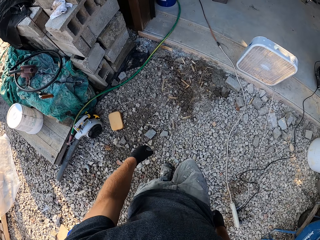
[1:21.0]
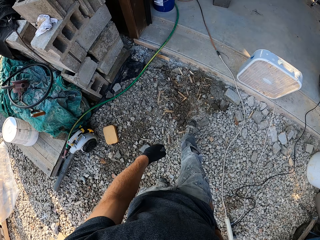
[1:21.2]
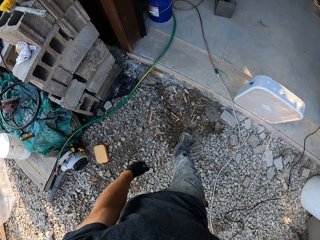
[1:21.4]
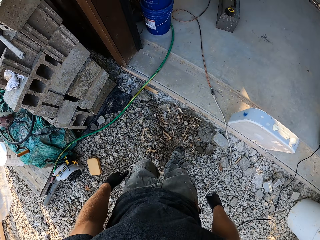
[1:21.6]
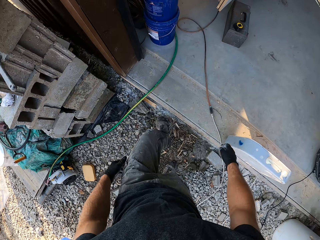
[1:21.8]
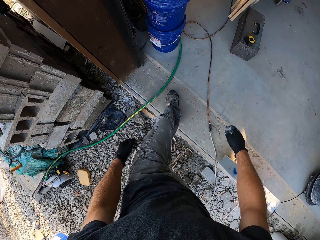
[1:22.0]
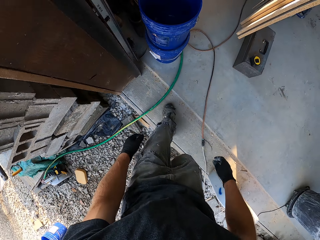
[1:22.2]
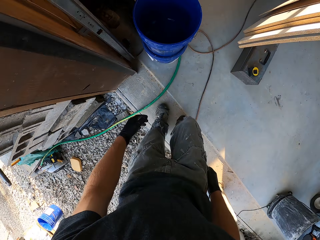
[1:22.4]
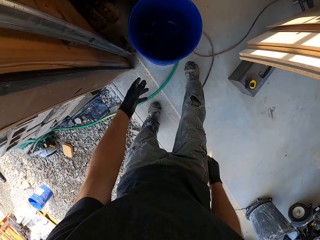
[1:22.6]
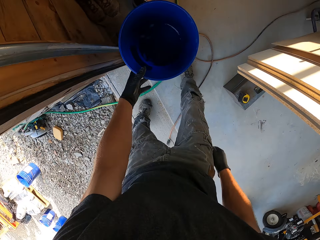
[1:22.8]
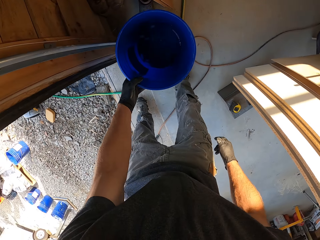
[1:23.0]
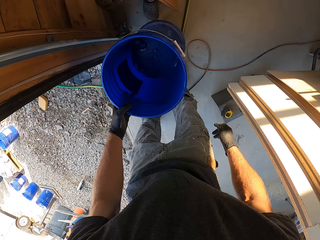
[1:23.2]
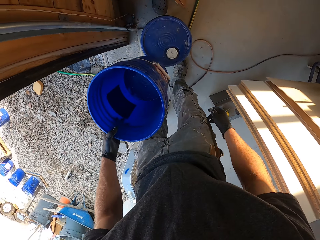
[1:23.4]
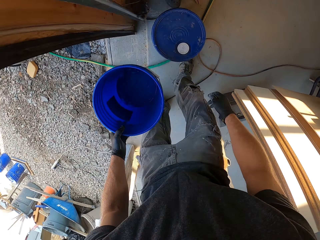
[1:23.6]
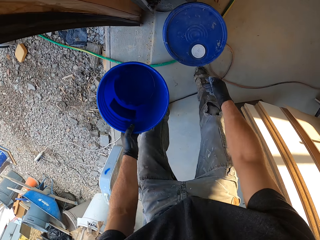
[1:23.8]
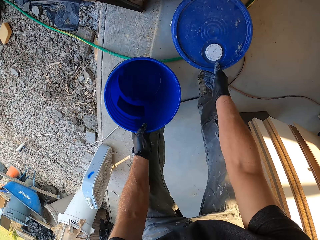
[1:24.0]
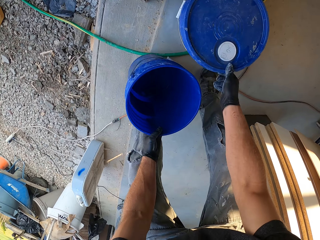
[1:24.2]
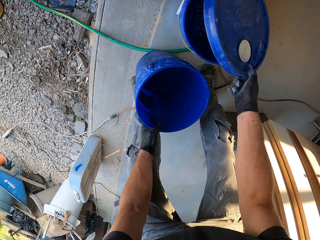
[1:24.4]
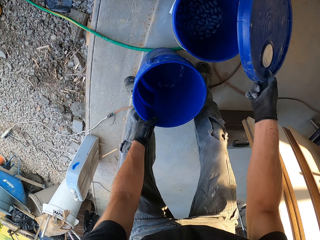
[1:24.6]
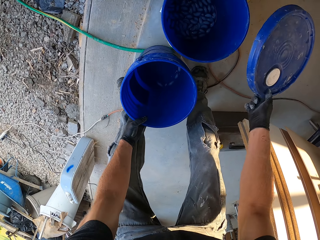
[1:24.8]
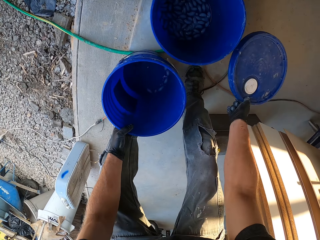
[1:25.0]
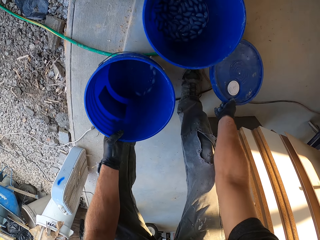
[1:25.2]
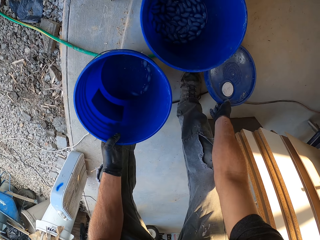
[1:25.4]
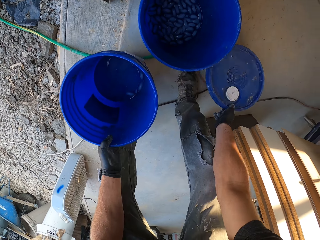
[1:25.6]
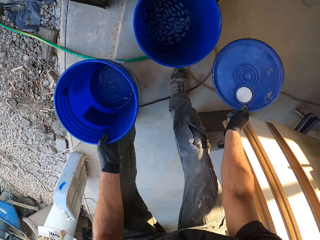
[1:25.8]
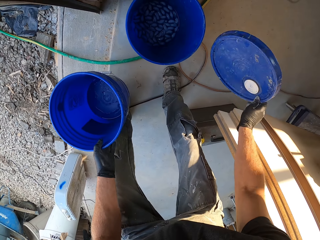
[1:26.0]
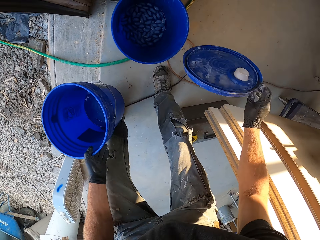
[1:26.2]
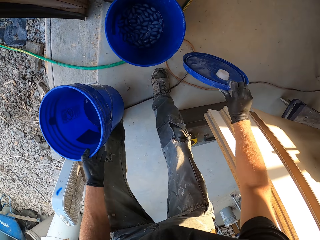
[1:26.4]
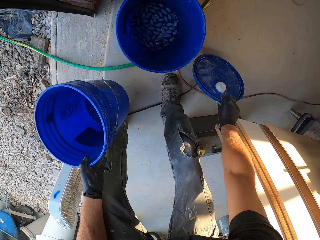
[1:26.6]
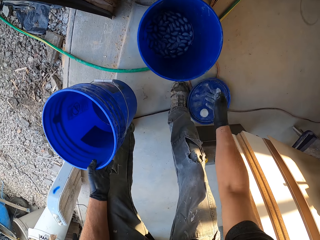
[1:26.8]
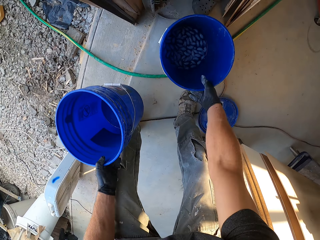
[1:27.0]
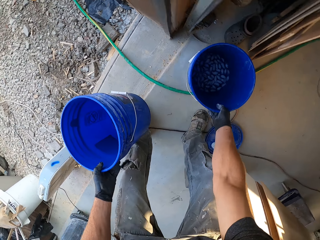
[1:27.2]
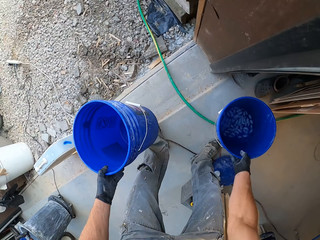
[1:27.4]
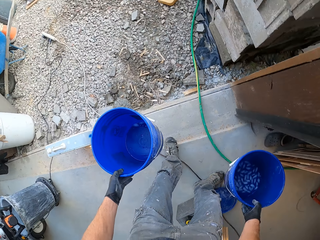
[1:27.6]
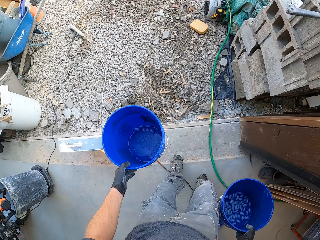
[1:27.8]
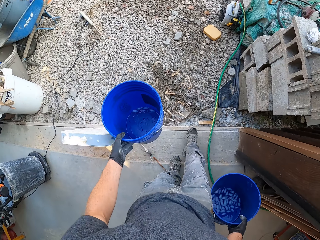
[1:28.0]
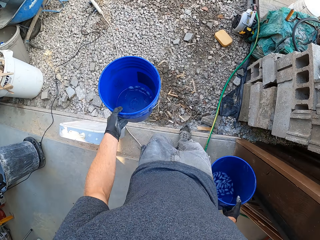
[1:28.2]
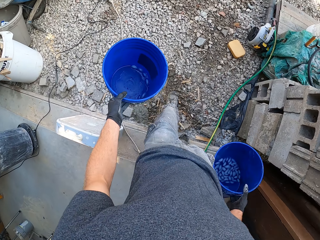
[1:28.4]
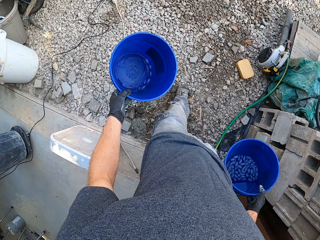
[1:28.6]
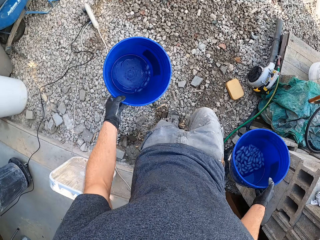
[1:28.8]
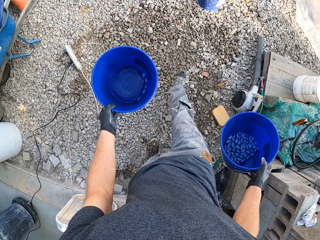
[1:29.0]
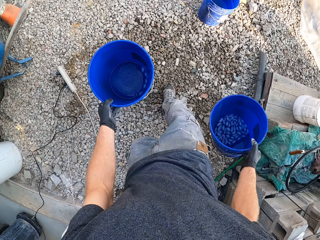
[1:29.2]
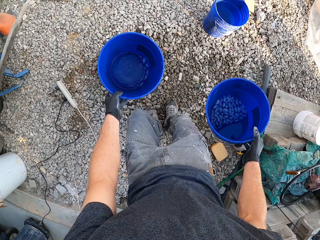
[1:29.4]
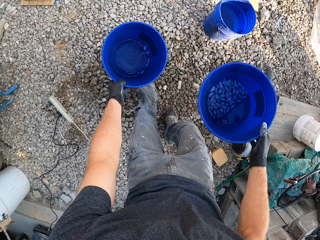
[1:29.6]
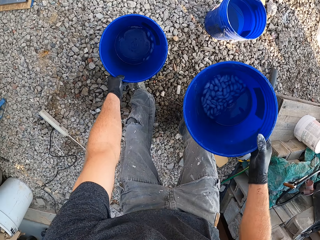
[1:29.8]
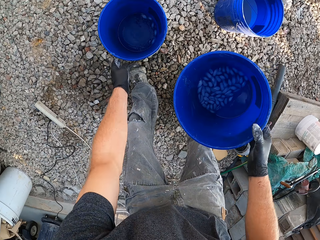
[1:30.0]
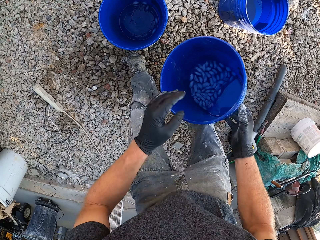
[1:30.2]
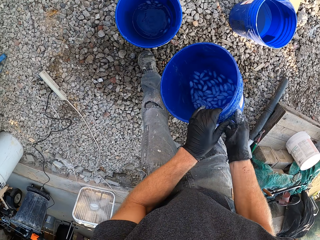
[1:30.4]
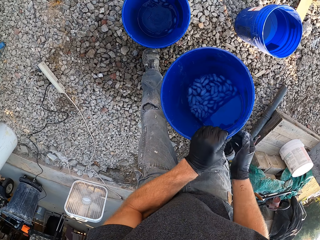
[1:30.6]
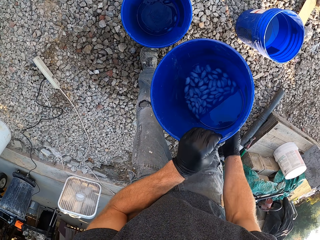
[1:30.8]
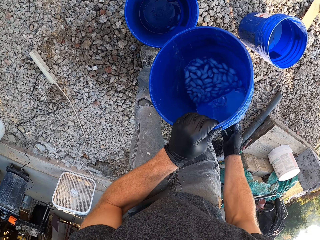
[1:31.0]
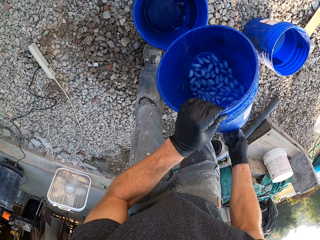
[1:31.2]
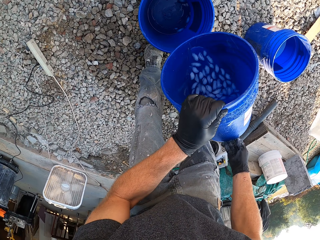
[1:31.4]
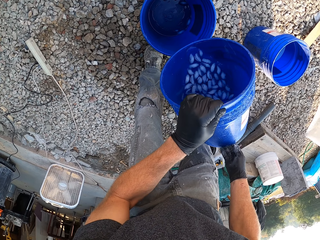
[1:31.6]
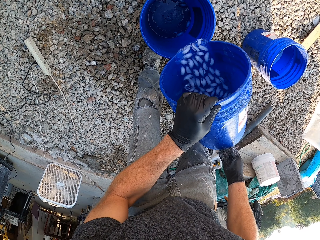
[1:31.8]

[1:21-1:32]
The camera wearer picks the bucket from the top of another blue bucket. He removes the cover of the second bucket. He drops the bucket in his left hand on the ground. He moves the cover of the bucket close to the ground. He turns over the cover. He places the cover on the ground. He picks the second bucket from the ground. He carries the buckets. He walks to the front of the workshop. He drops the first bucket. He pours ice blocks from the second bucket into the first bucket on the ground.

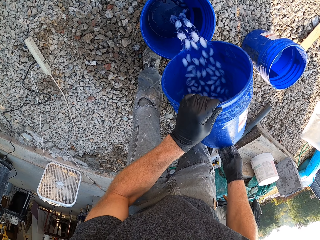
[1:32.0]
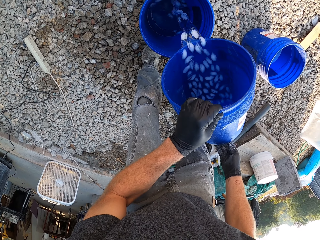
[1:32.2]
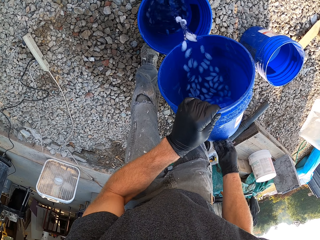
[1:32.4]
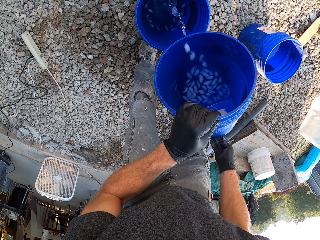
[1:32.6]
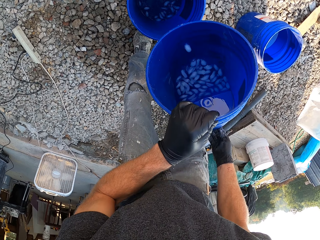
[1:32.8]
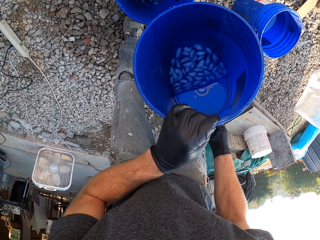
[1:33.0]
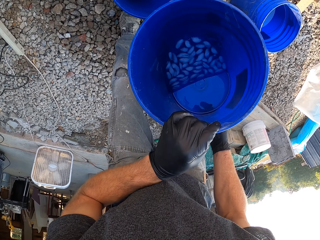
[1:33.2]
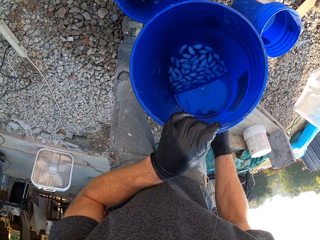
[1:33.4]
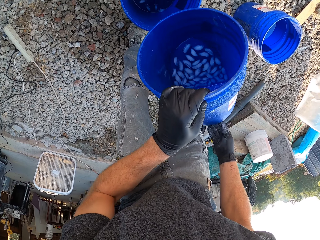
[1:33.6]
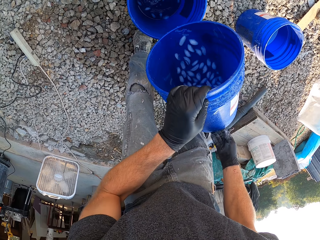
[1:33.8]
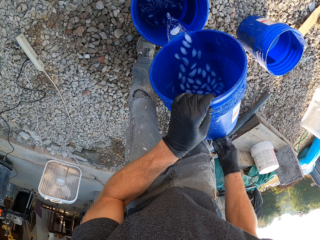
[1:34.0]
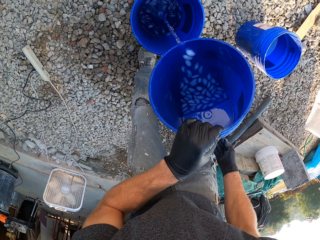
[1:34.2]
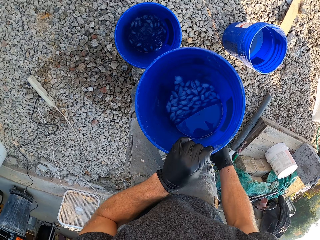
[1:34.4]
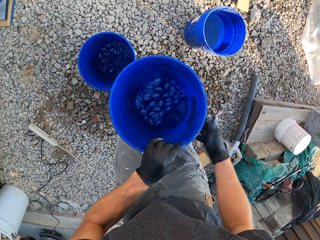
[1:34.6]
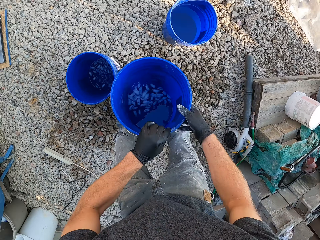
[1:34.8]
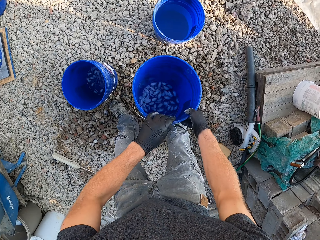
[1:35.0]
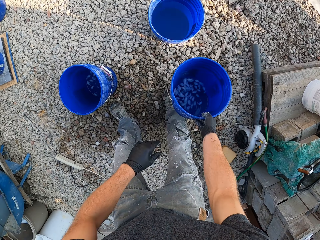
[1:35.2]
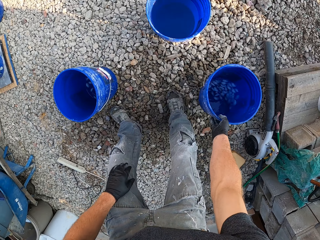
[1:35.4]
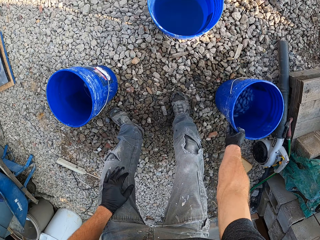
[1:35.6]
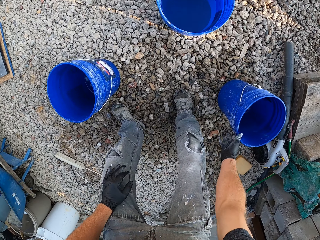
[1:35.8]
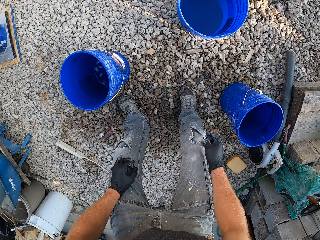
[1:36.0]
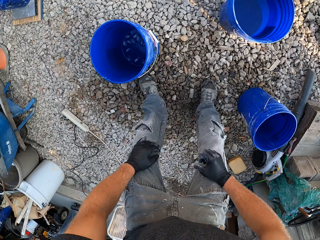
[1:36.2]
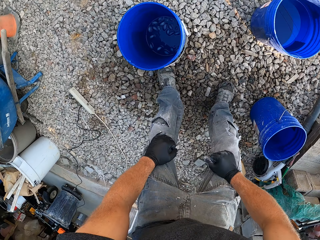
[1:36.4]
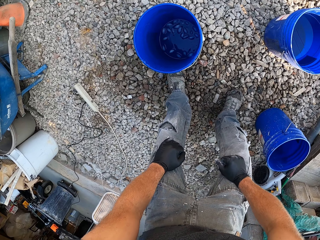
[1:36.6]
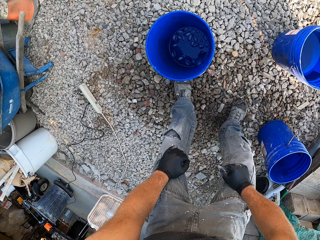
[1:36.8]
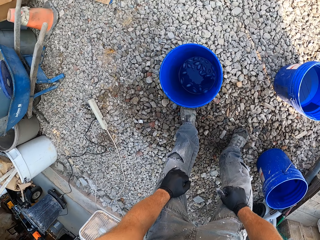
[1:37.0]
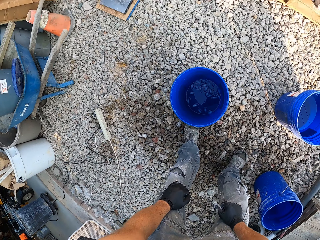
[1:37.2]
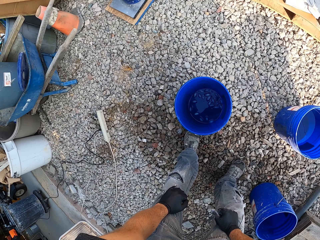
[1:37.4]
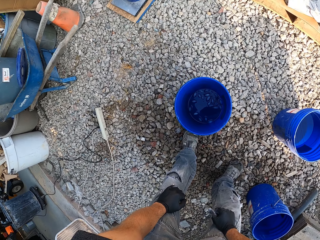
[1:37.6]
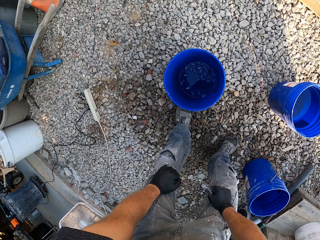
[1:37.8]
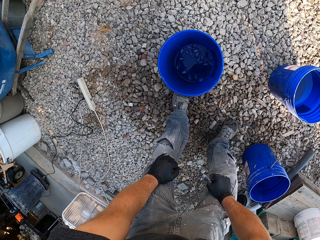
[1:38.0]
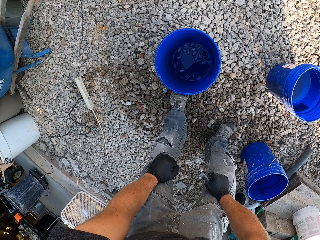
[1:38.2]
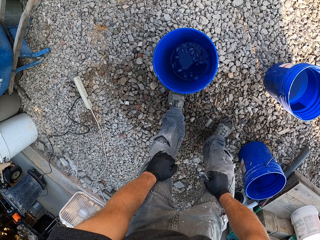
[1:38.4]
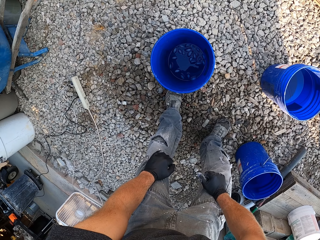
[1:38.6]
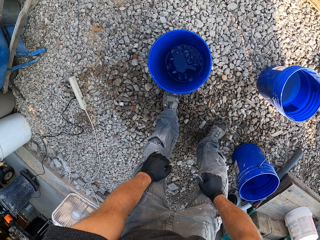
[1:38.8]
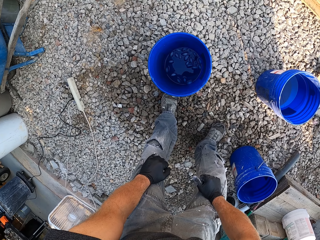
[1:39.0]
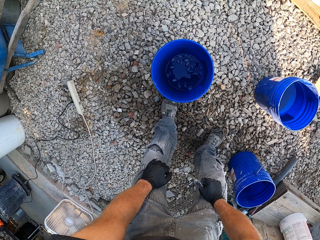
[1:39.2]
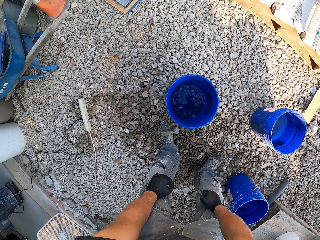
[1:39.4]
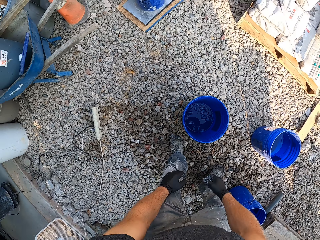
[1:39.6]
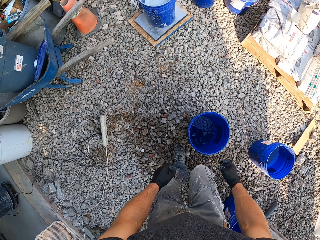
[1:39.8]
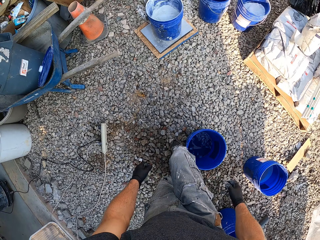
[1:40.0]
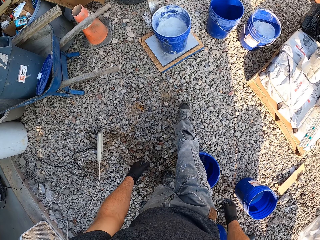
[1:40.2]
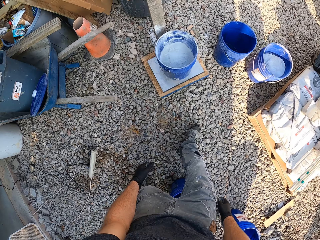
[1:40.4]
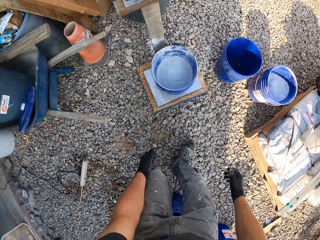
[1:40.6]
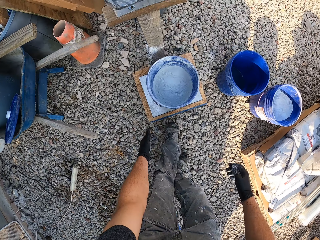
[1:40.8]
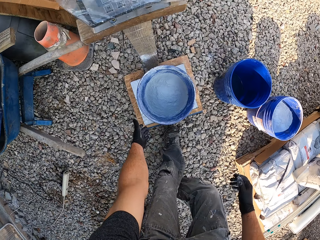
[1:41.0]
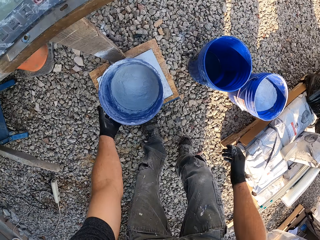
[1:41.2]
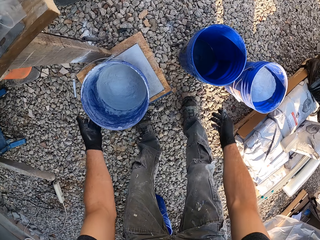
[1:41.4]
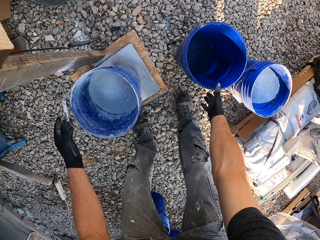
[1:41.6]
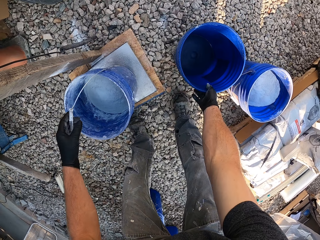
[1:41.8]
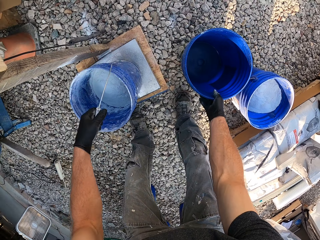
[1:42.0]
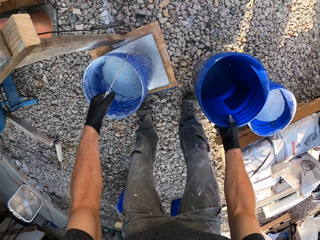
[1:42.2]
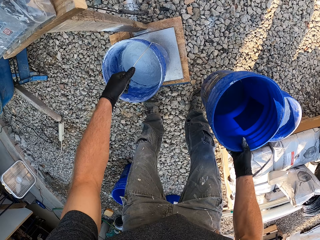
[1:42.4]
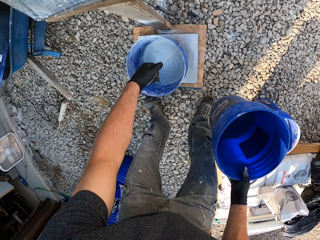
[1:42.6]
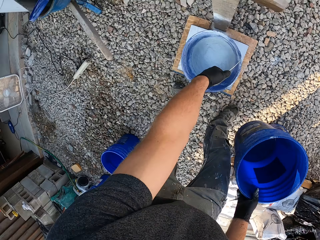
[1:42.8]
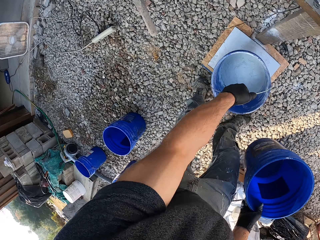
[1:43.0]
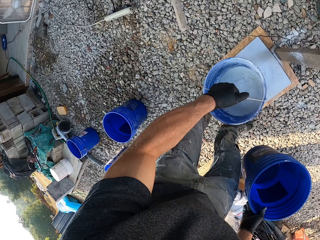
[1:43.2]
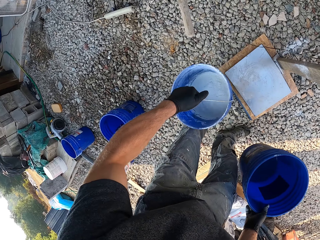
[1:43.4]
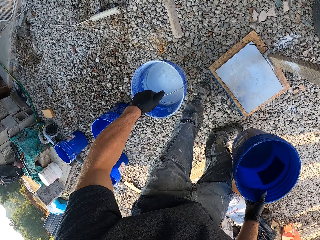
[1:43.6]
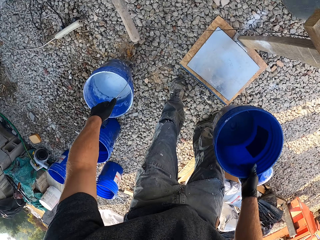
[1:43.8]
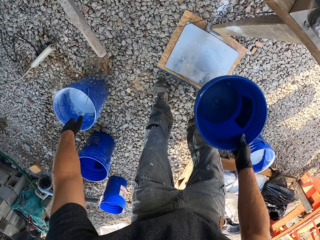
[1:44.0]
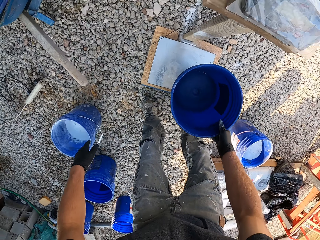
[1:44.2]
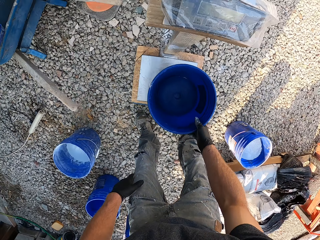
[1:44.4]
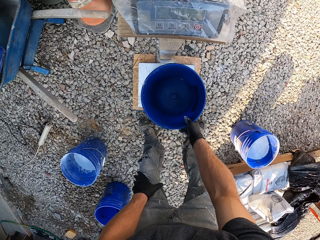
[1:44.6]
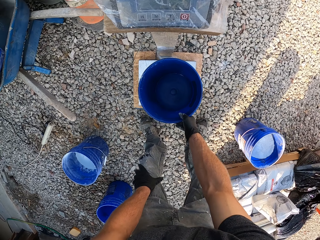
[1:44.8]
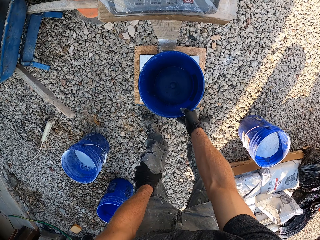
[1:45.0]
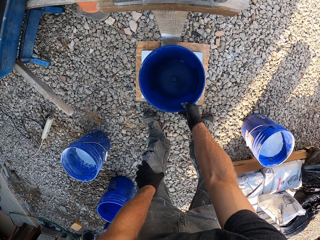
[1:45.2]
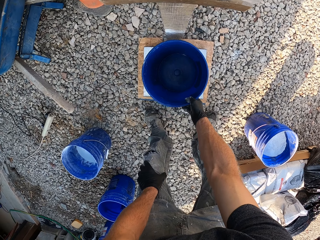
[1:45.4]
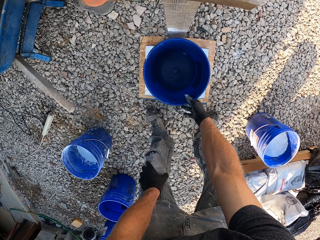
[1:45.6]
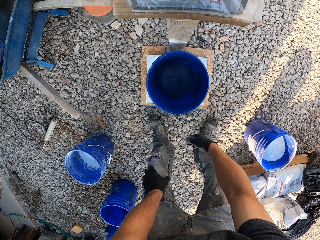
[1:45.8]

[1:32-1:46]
The camera wearer looks into the second bucket. They continue to pour ice blocks into the first bucket. They drop the second bucket on the ground. They look at the buckets on the ground for a while. They walk to the bucket on the scale. They pick the bucket of cement from the scale. They pick the empty bucket on the right of the scale. They drop the bucket of cement on the ground. They drop the empty bucket on the scale.
